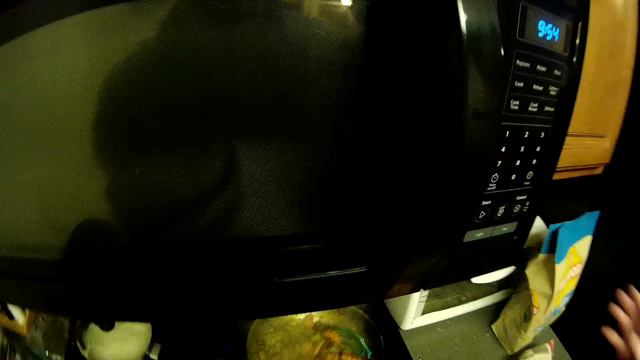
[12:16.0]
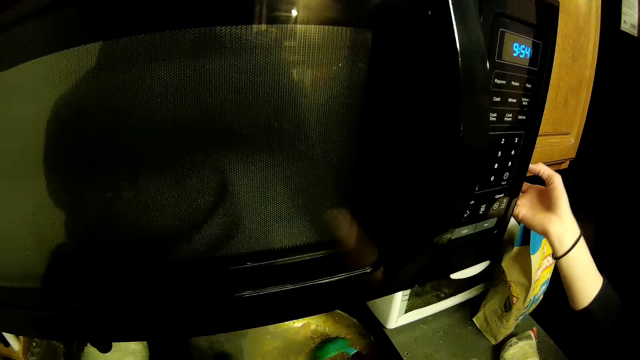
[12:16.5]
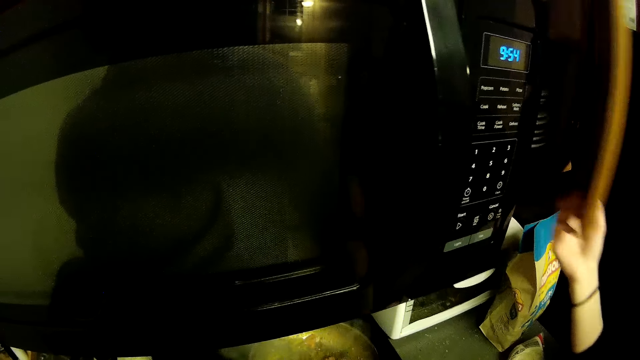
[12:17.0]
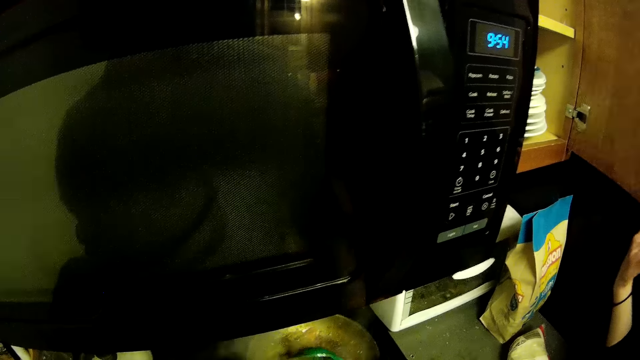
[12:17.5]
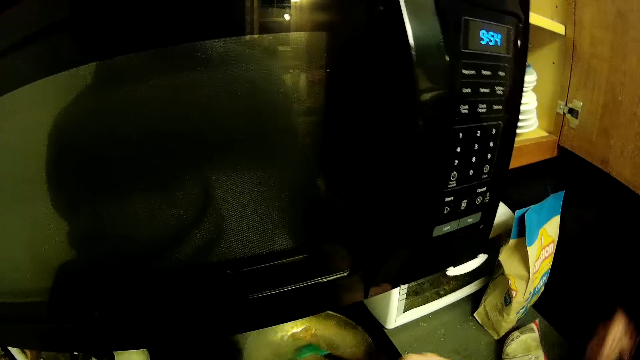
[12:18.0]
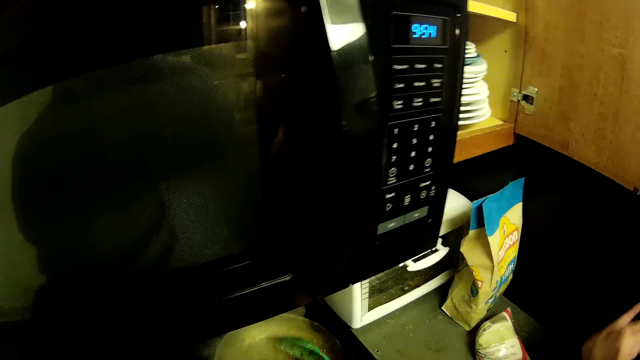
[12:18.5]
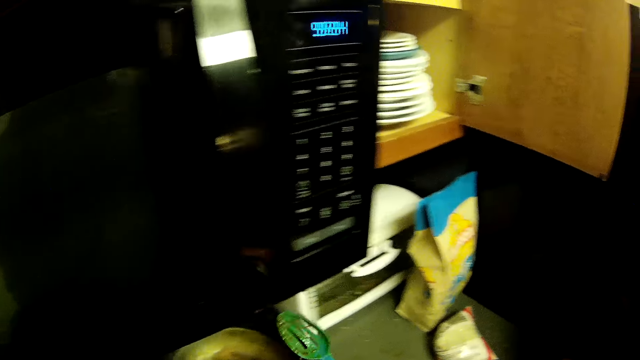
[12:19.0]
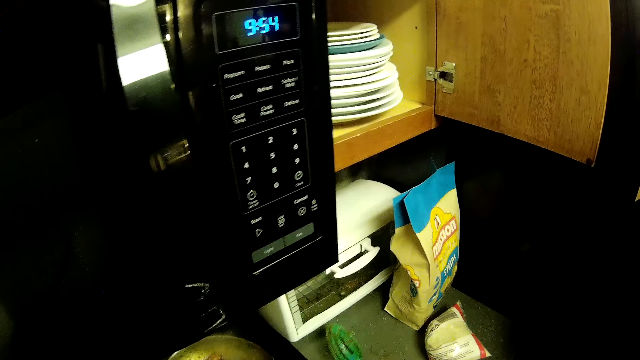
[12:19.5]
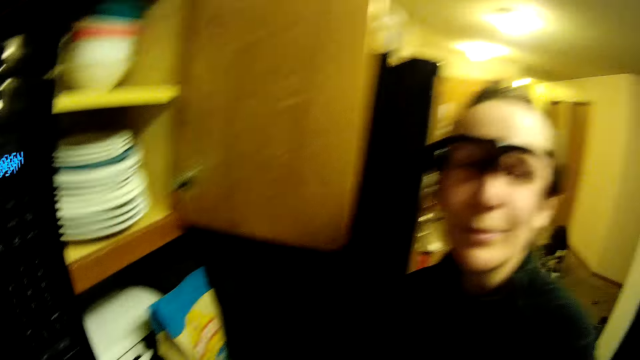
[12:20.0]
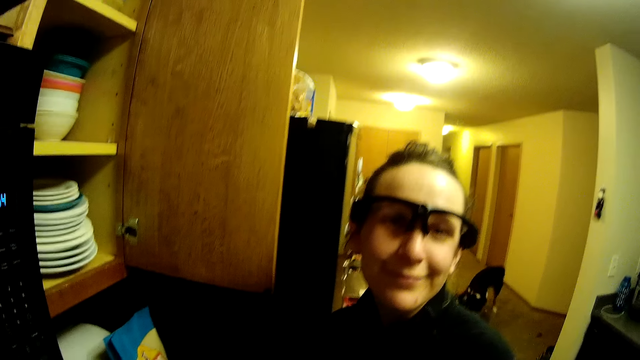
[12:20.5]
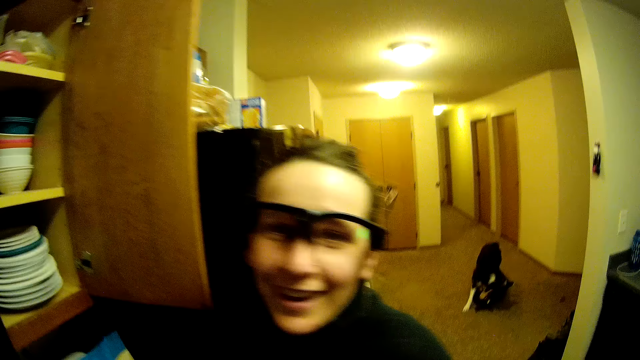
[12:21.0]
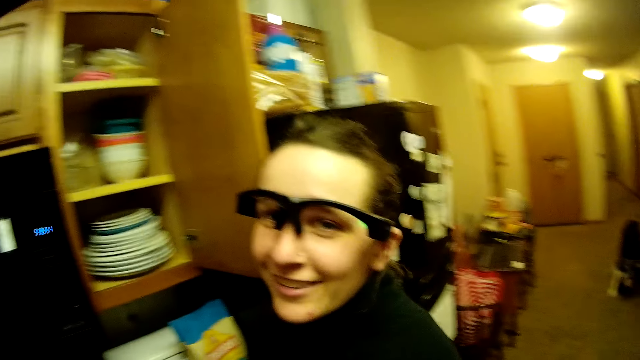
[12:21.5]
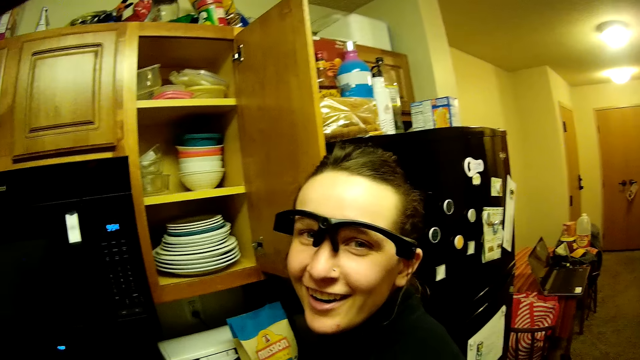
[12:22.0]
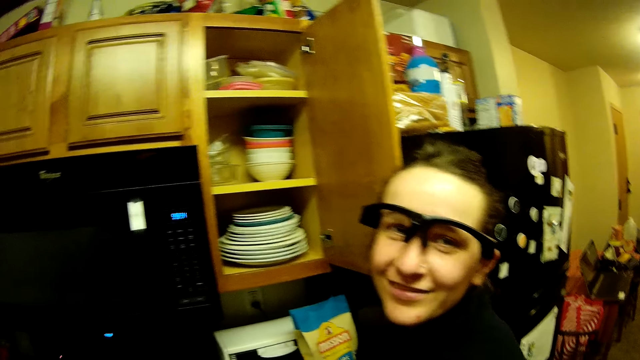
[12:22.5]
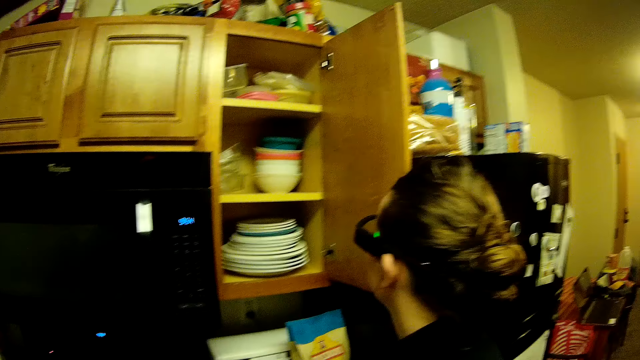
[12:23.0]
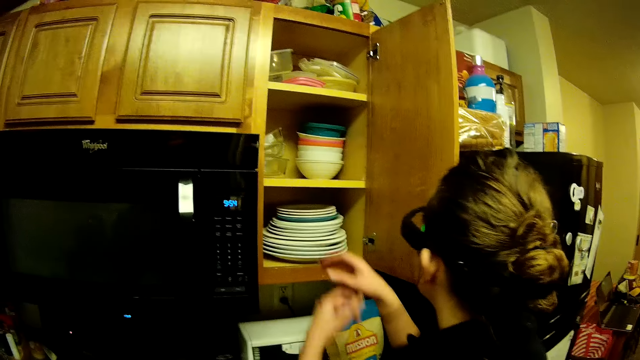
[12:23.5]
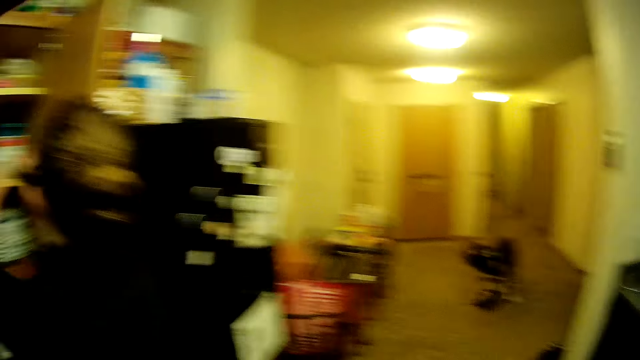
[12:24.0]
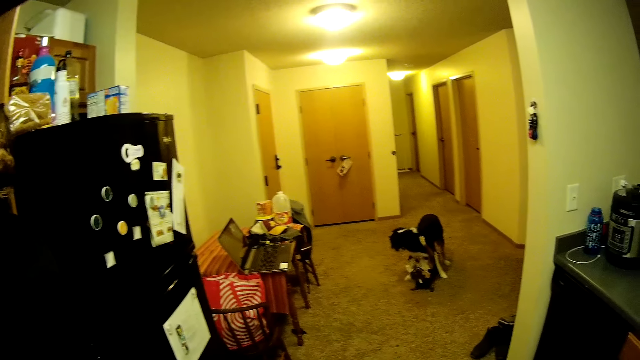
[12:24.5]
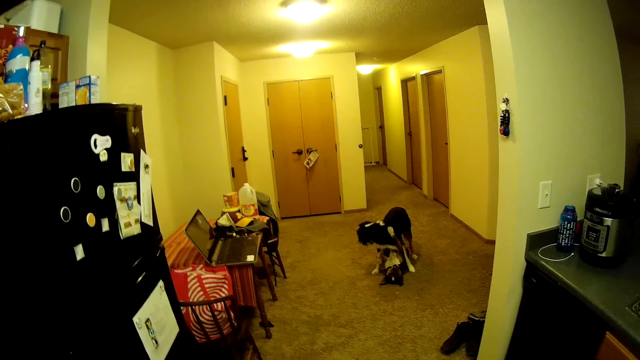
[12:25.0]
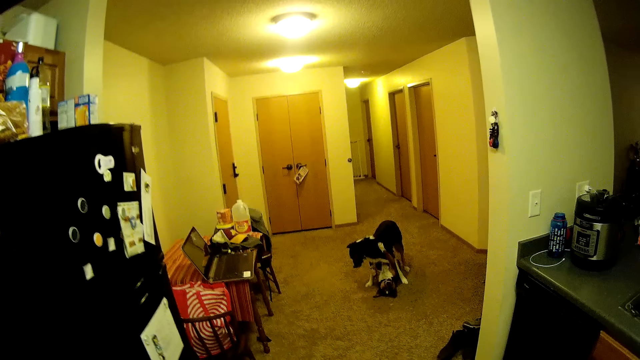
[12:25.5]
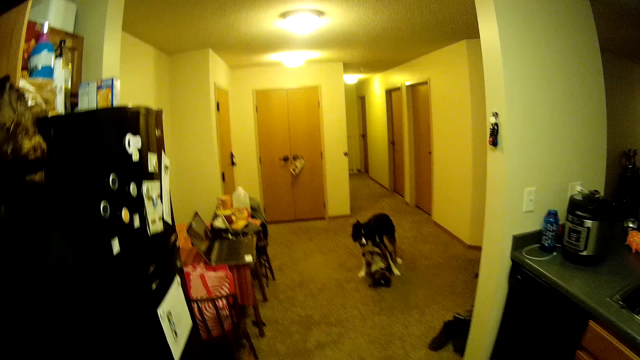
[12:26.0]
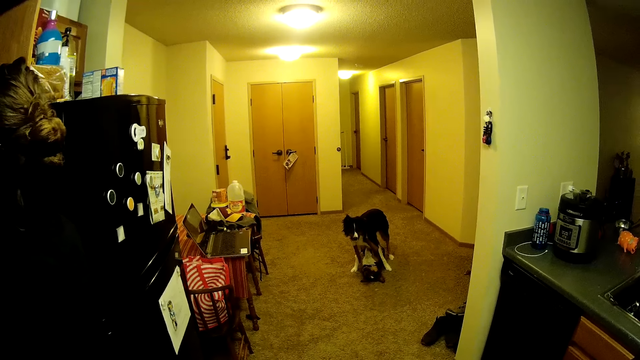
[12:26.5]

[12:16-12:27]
A woman opens a kitchen cabinet. The woman looks around. The camera wearer lifts a spoon. They stare at the woman. The woman converses. The woman picks up a plate from the kitchen cabinet. The camera wearer looks round a house.

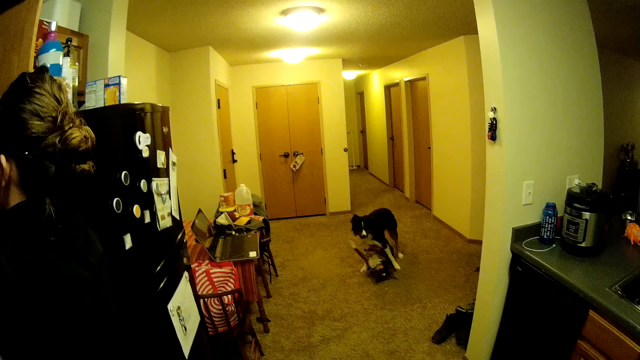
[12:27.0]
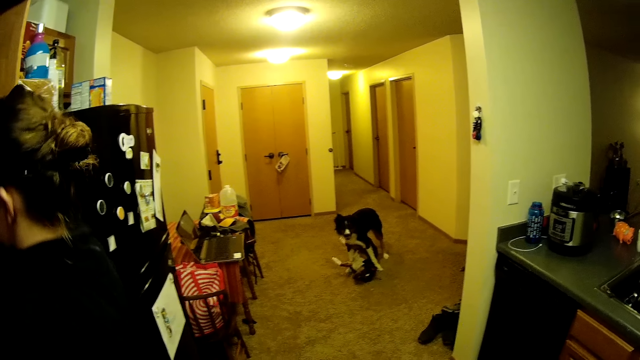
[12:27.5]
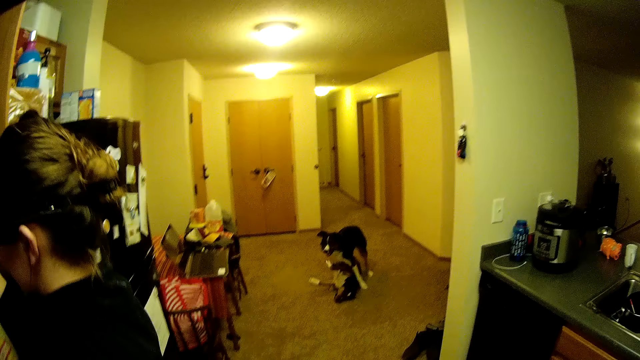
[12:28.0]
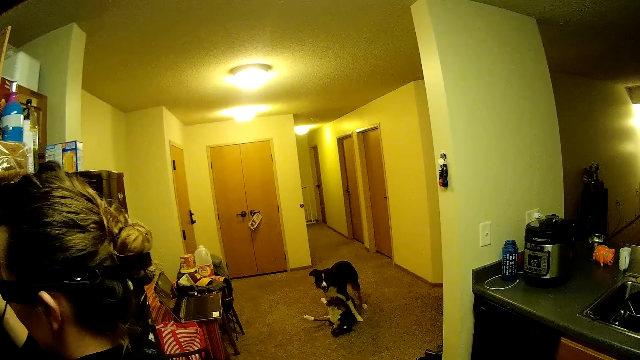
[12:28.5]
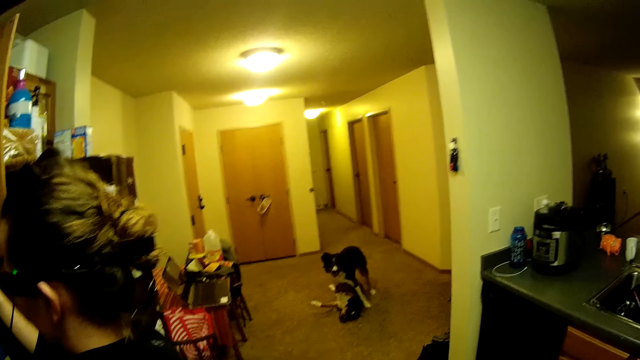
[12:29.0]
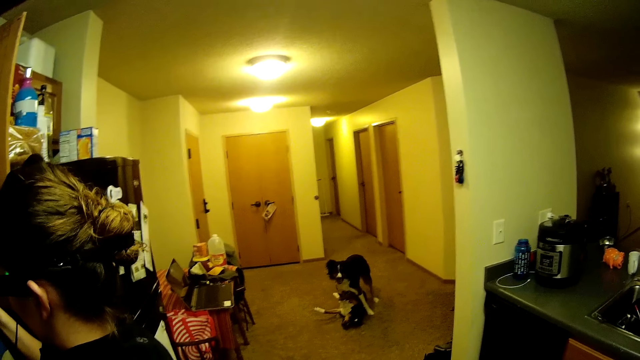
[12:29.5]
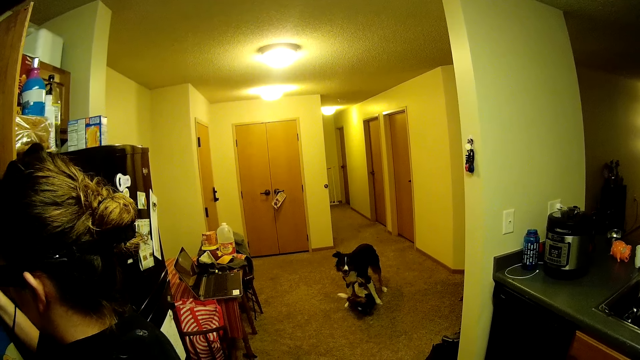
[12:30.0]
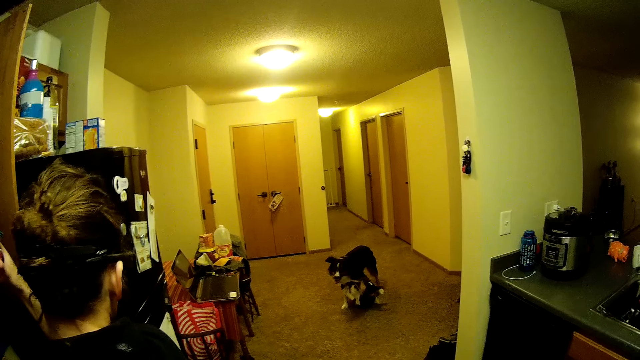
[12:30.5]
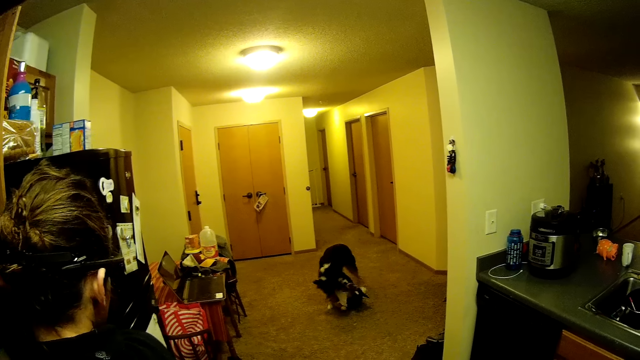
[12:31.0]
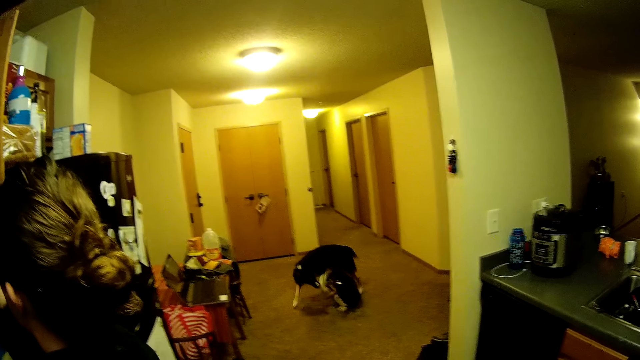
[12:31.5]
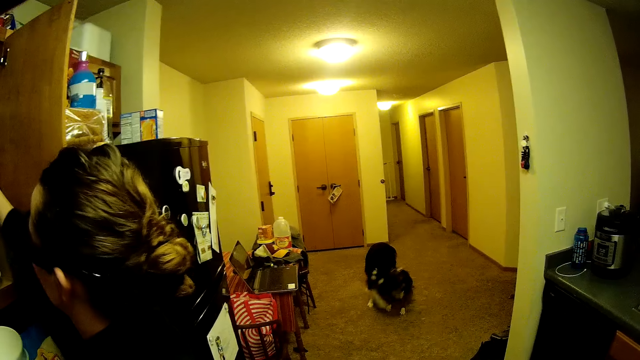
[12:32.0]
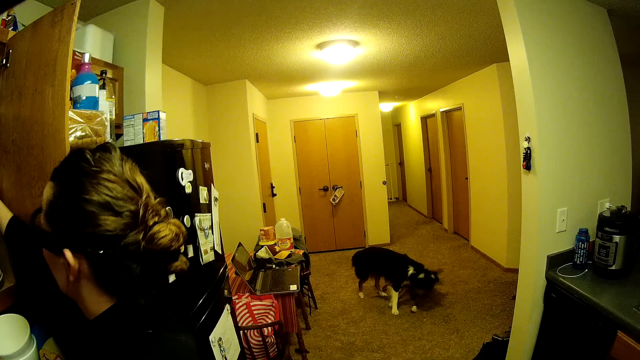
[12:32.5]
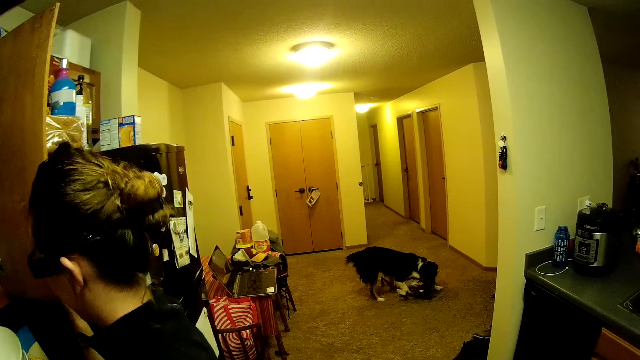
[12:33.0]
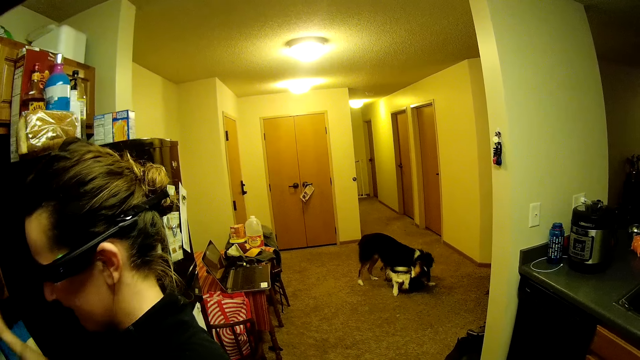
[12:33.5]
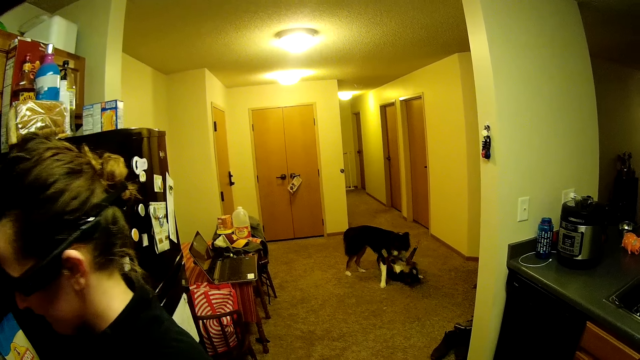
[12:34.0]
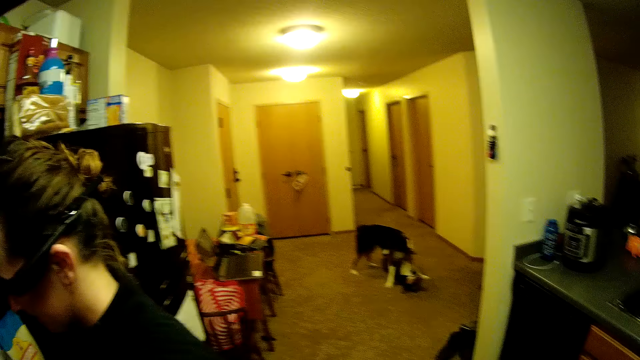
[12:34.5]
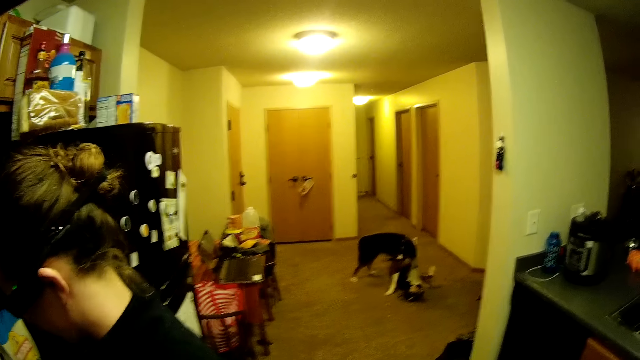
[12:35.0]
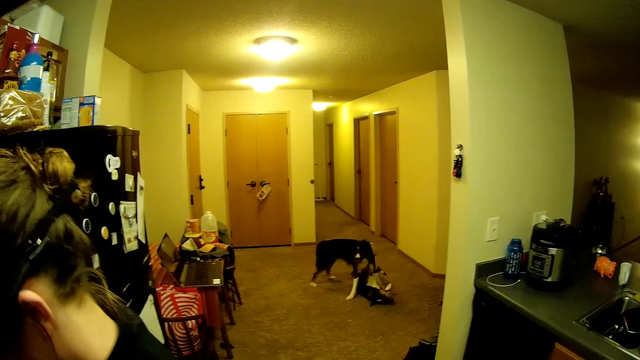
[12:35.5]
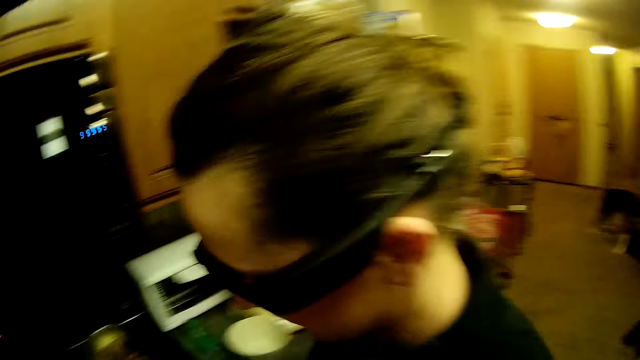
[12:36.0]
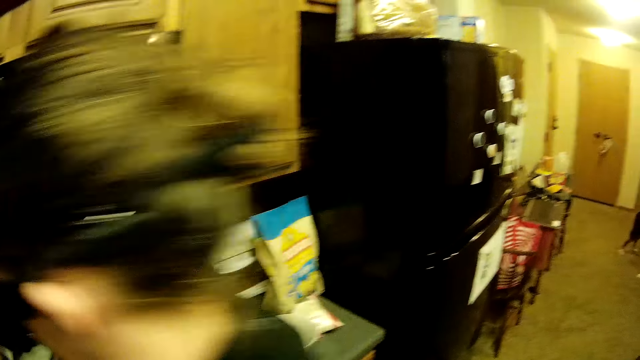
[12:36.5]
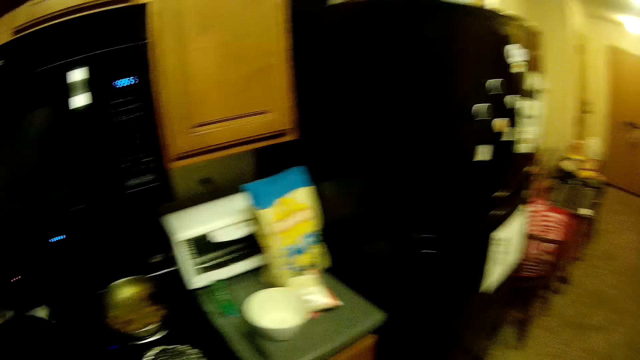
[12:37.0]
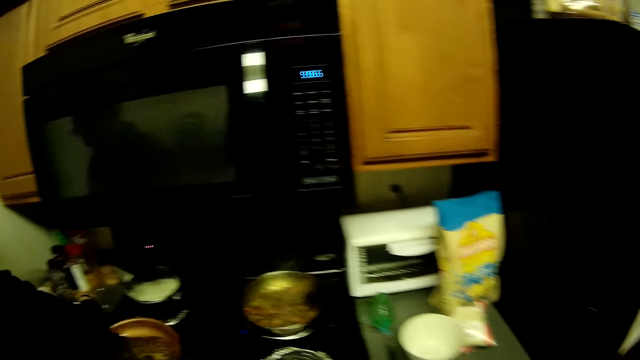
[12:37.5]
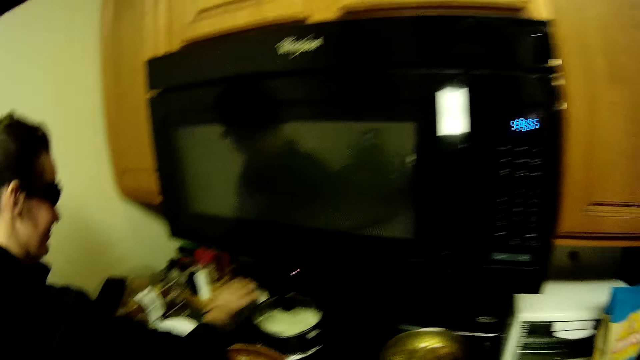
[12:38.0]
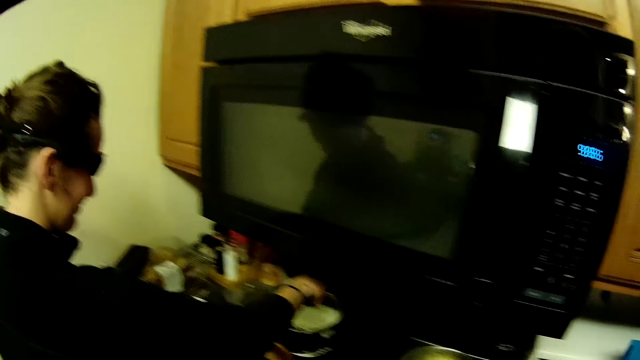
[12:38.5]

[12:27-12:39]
The camera wearer stares at the dogs. A woman looks at the dogs. The woman touches something and closes the door. The camera wearer closes the kitchen cabinet. They stare at the dogs. The woman steps forward and puts a bowl or plates on a kitchen counter. The camera wearer looks round a house. The woman lifts the lid.
